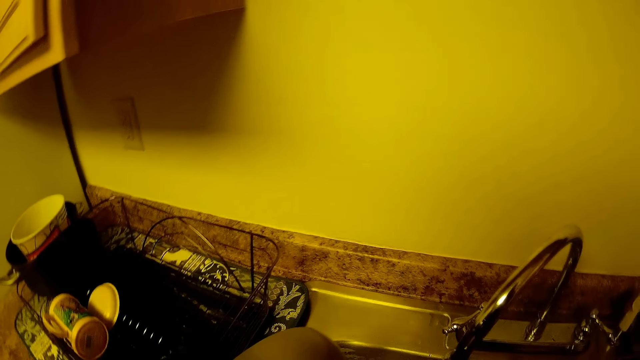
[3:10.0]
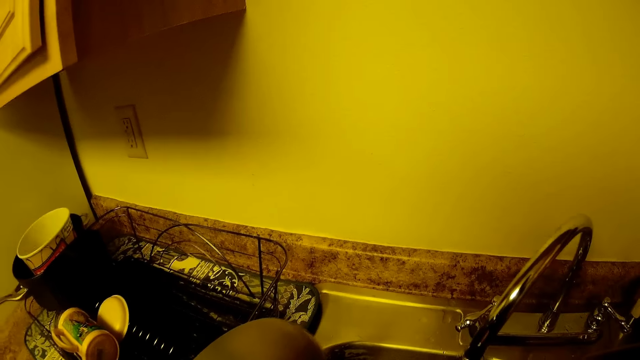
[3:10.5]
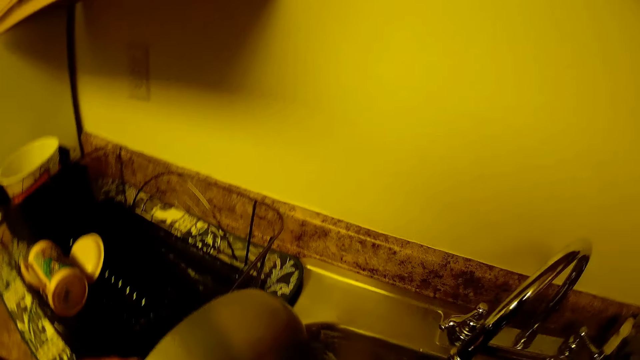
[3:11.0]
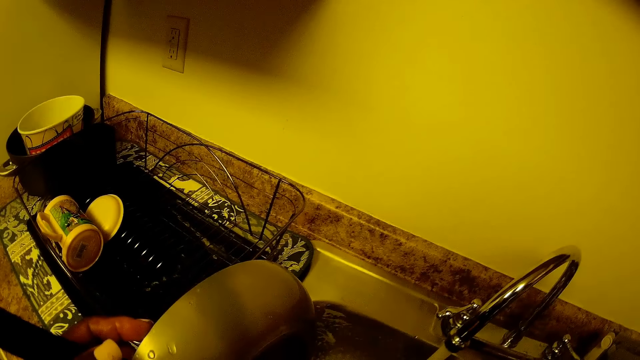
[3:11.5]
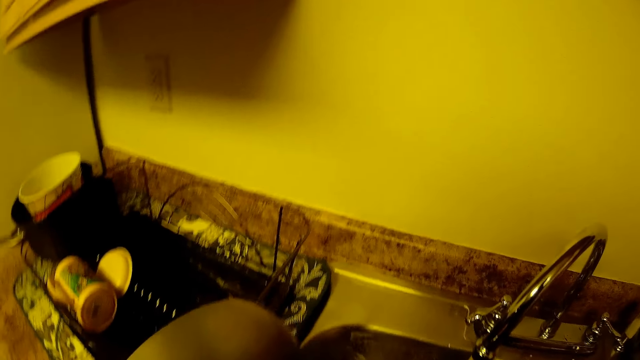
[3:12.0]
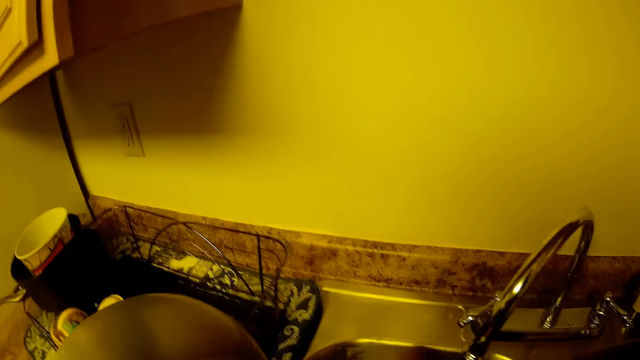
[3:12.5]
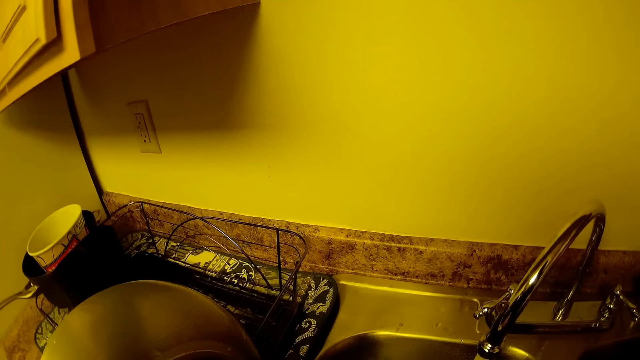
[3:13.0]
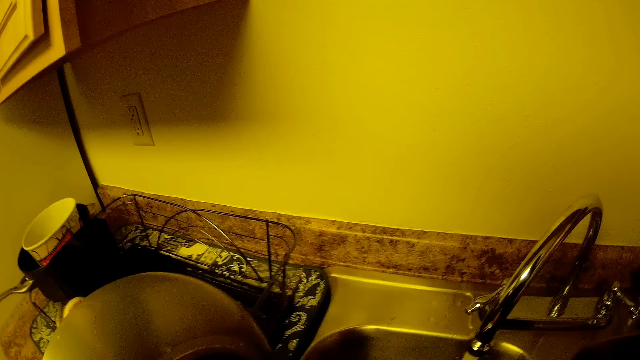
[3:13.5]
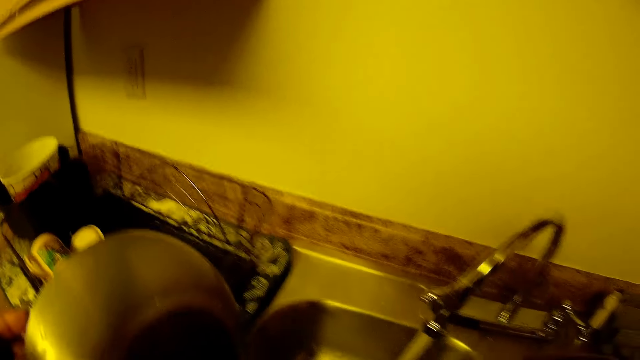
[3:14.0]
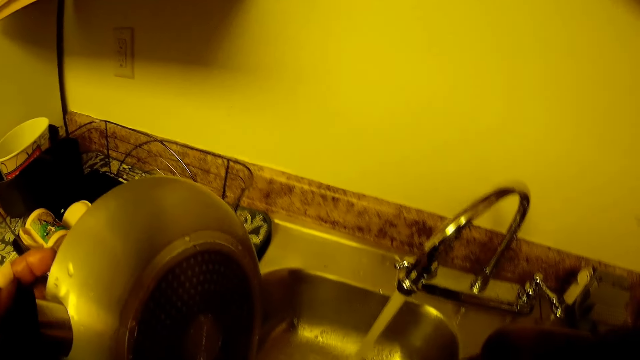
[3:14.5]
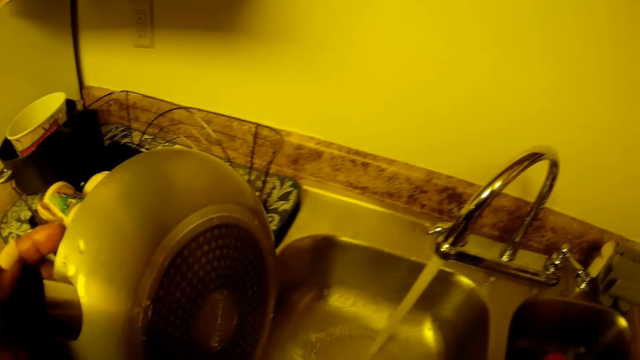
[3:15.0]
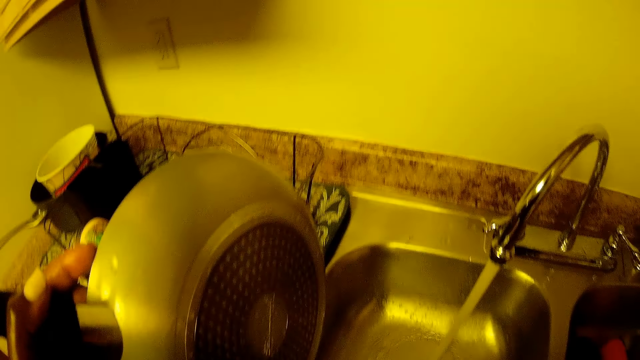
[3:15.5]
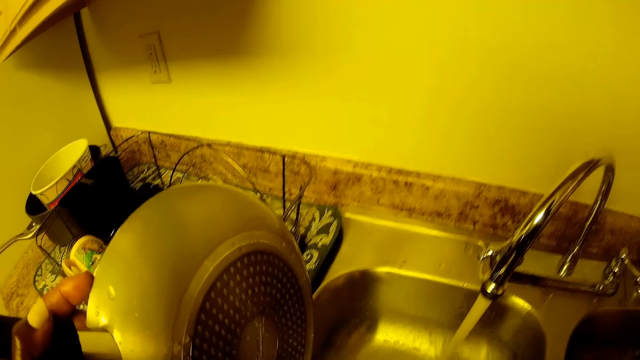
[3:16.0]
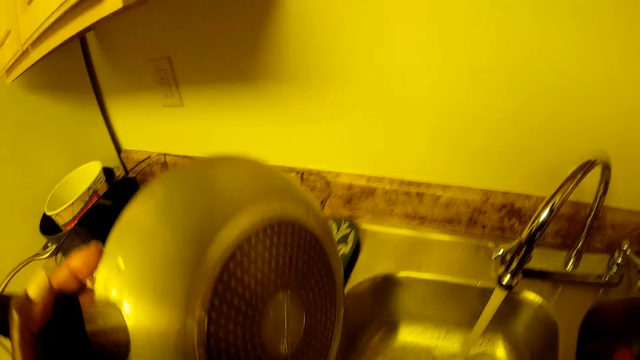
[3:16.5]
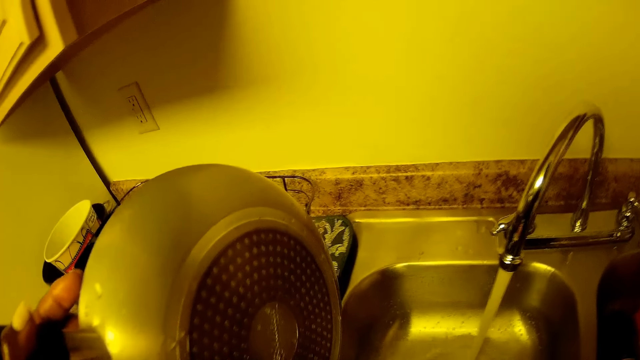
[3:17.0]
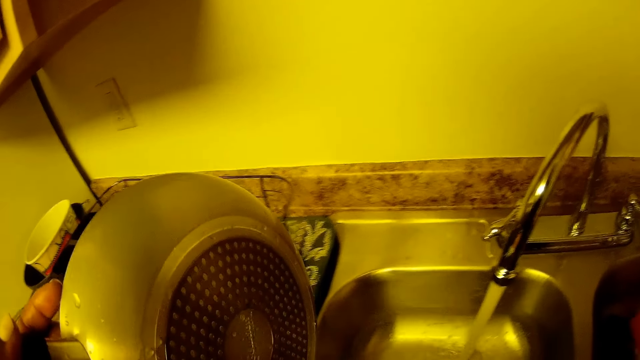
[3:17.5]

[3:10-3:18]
The camera wearer holds the frying pan with her left hand. She cleans the kitchen sink with a sponge in her hand.

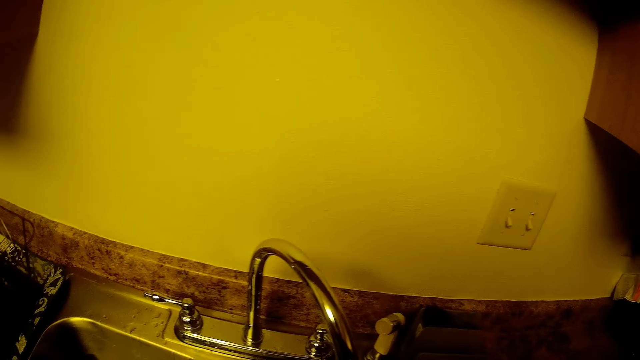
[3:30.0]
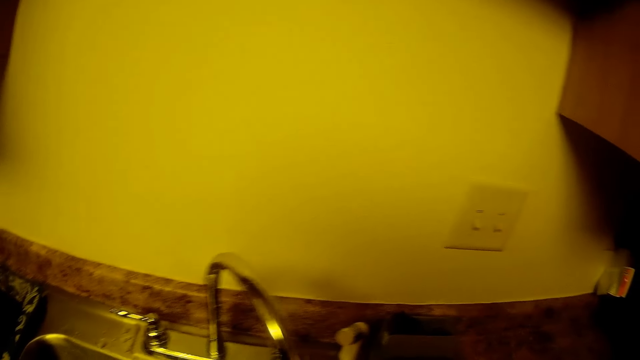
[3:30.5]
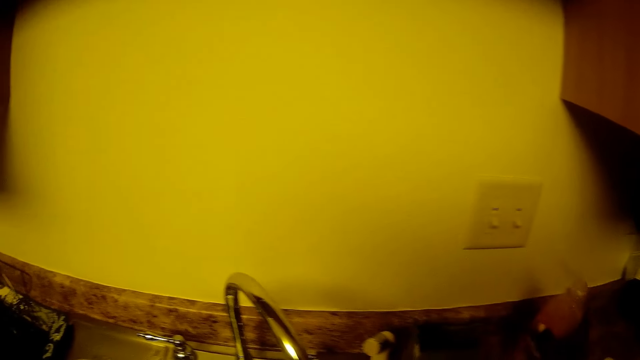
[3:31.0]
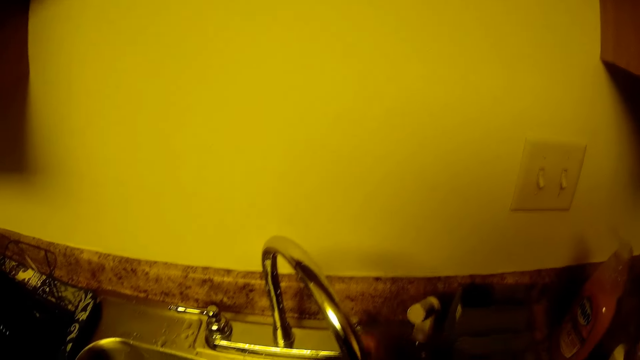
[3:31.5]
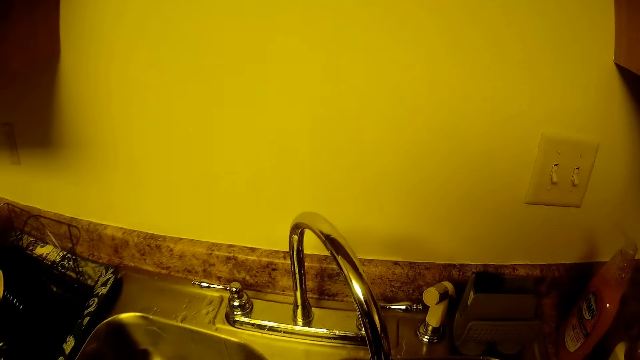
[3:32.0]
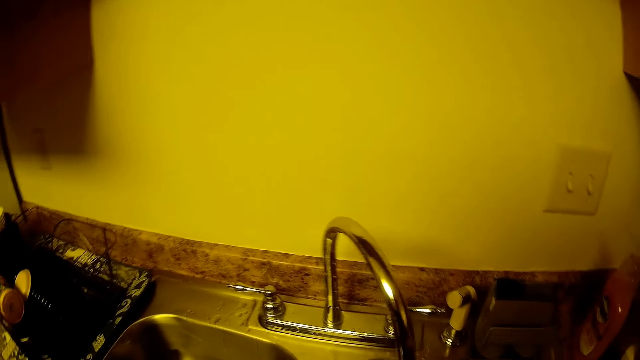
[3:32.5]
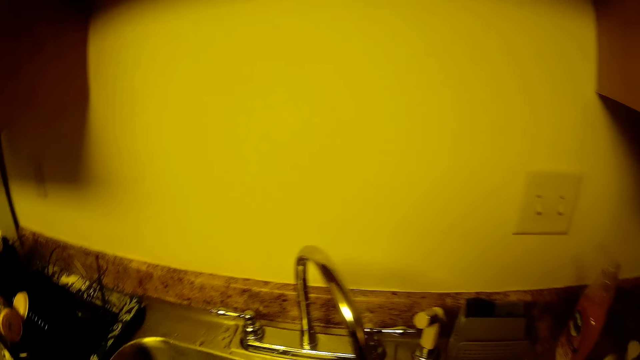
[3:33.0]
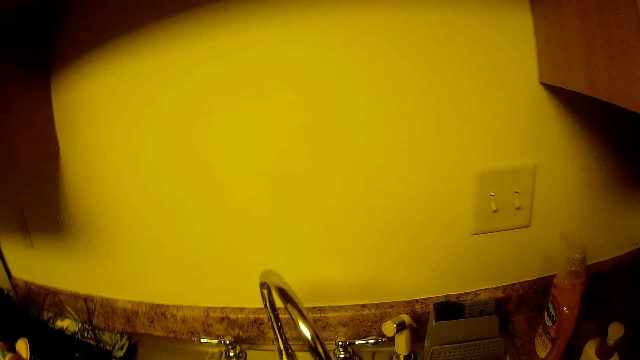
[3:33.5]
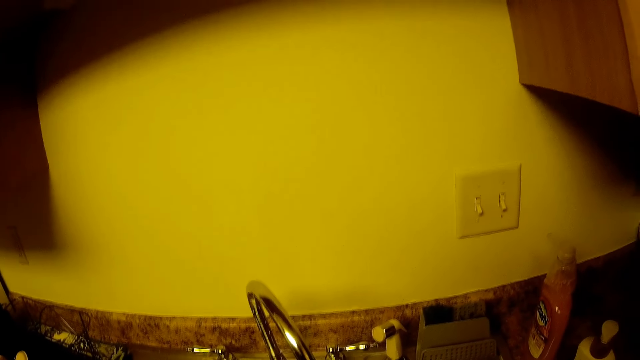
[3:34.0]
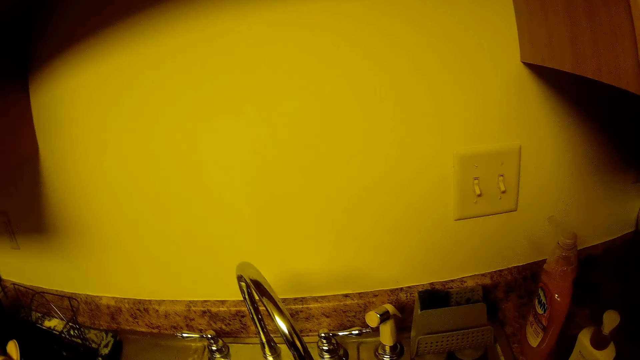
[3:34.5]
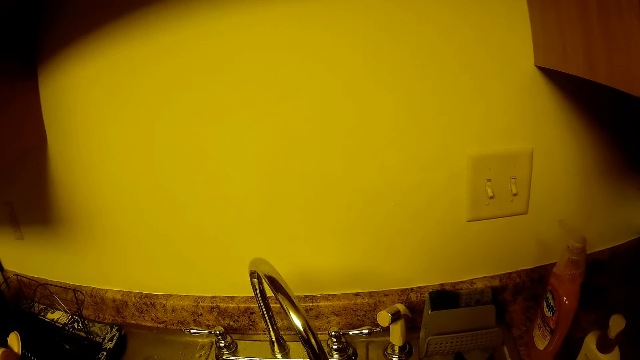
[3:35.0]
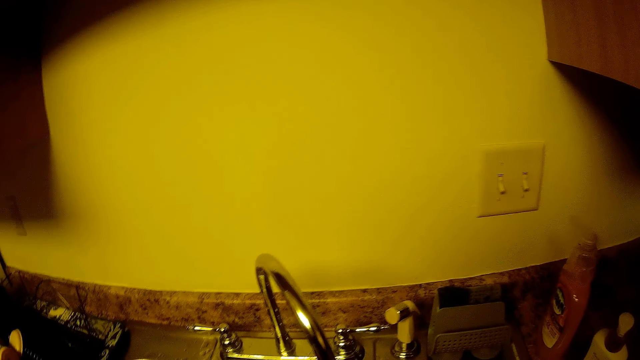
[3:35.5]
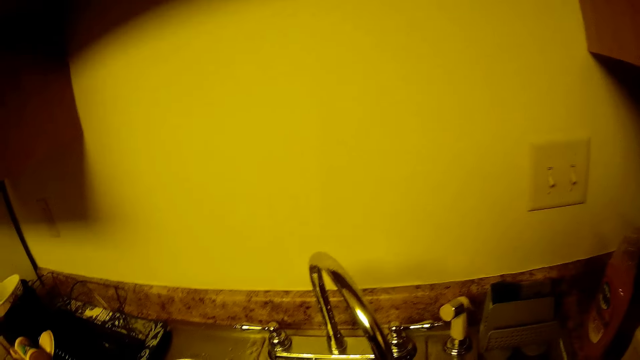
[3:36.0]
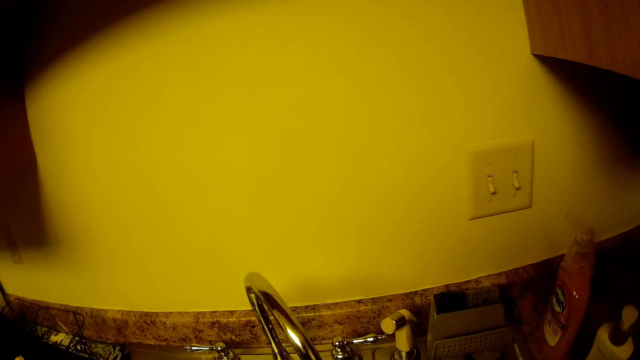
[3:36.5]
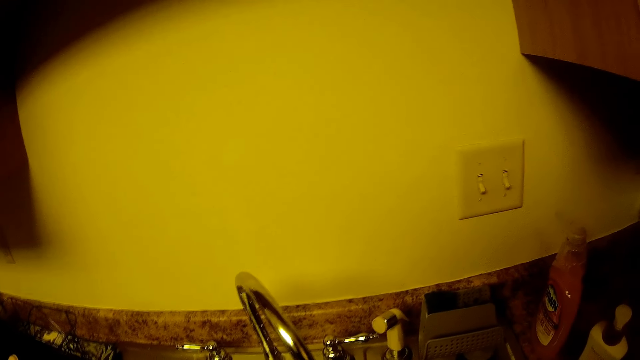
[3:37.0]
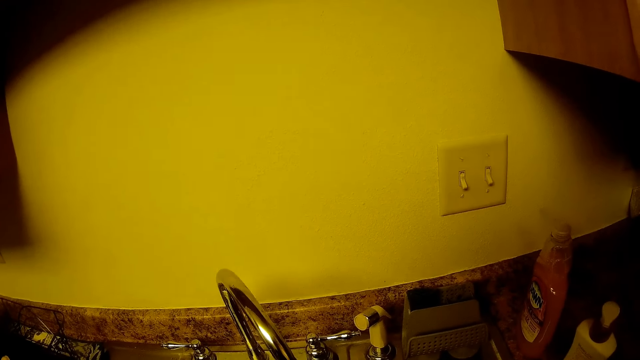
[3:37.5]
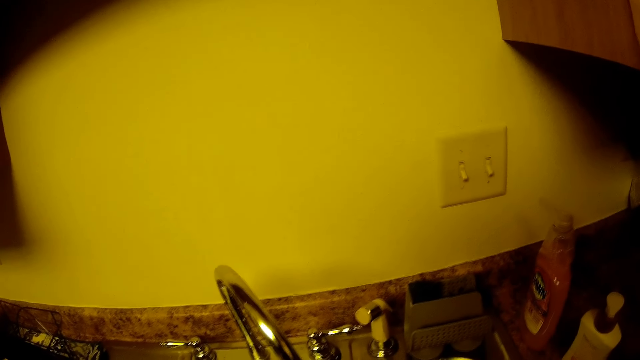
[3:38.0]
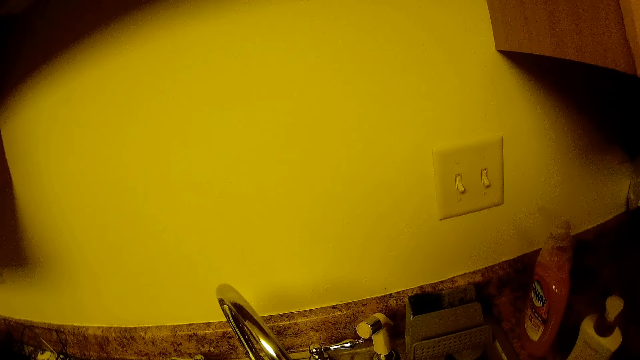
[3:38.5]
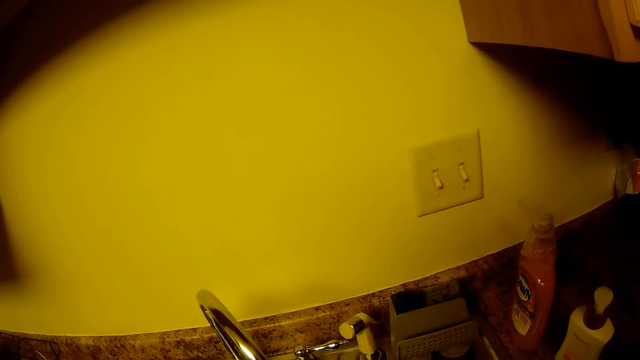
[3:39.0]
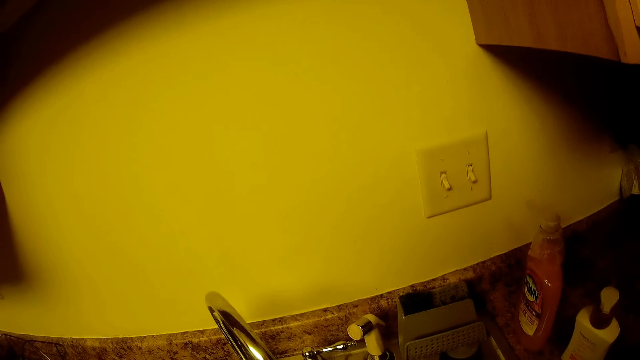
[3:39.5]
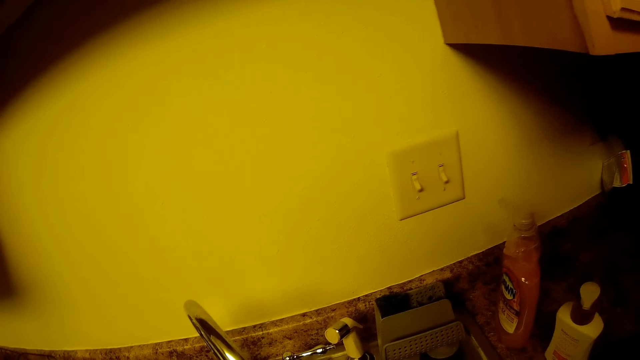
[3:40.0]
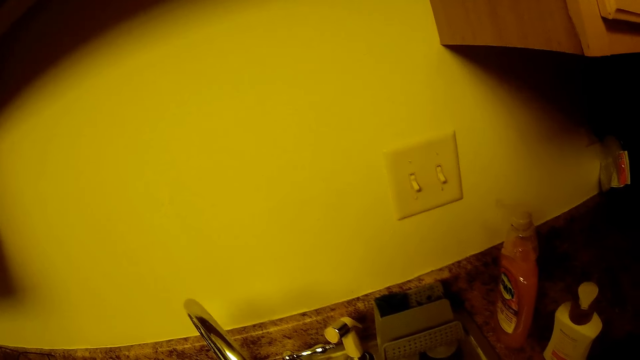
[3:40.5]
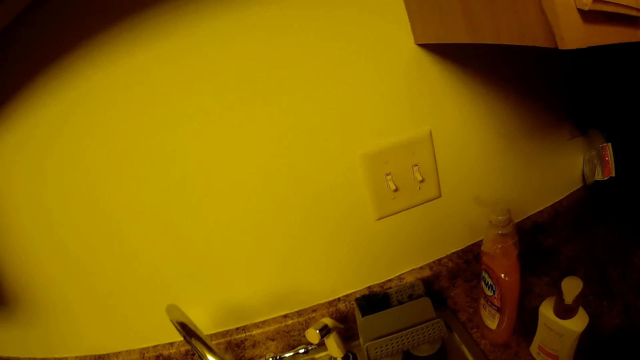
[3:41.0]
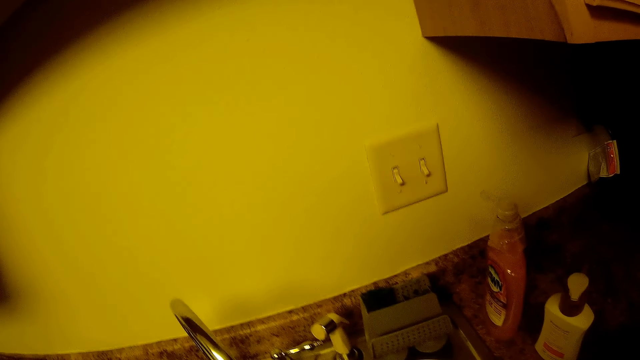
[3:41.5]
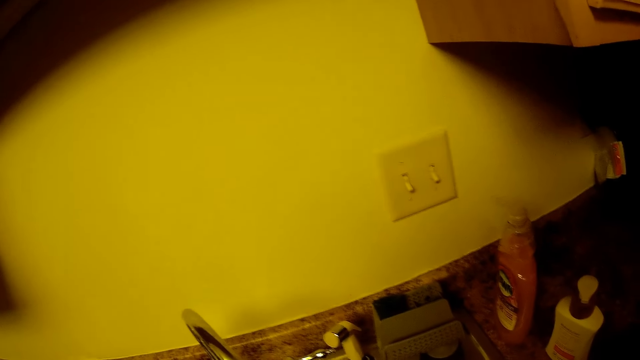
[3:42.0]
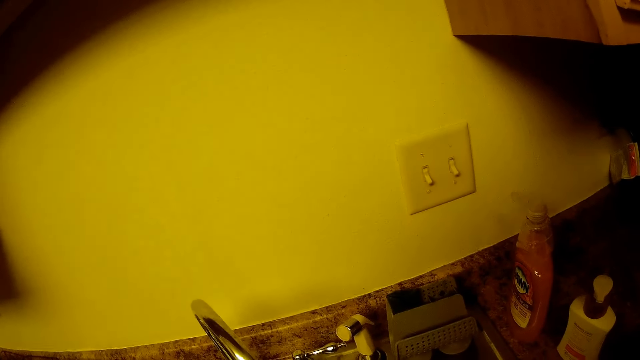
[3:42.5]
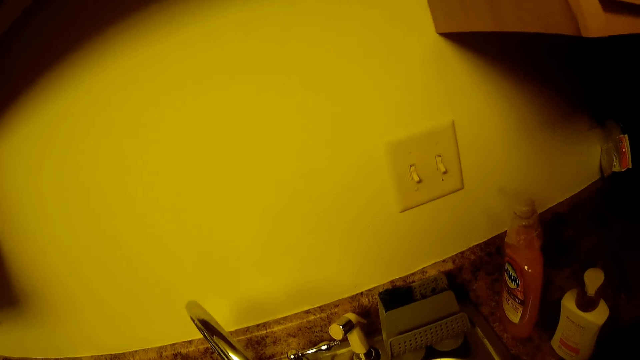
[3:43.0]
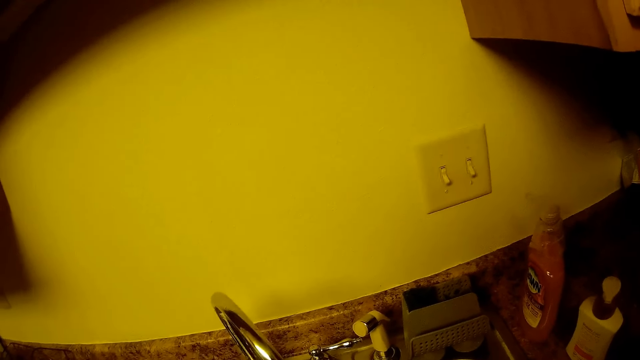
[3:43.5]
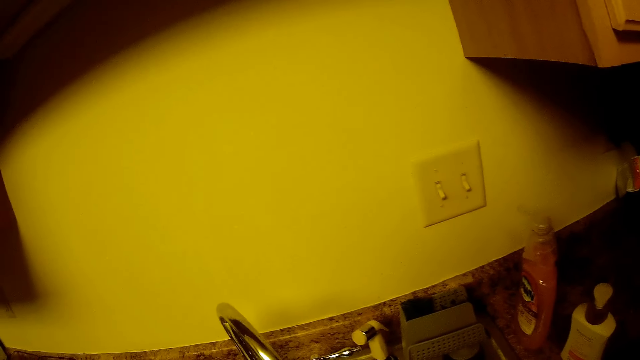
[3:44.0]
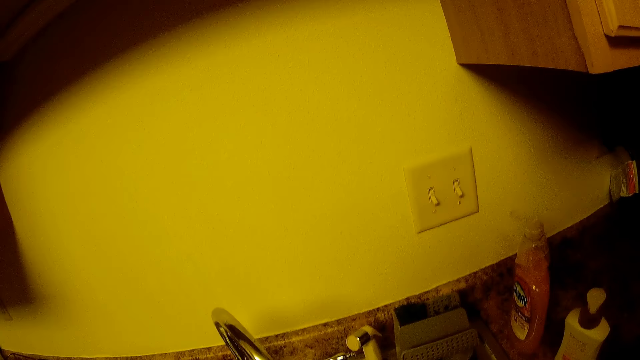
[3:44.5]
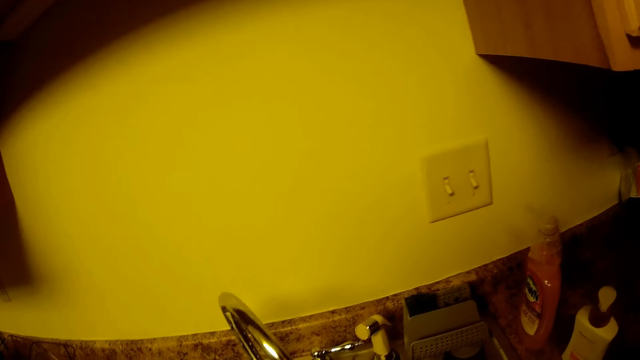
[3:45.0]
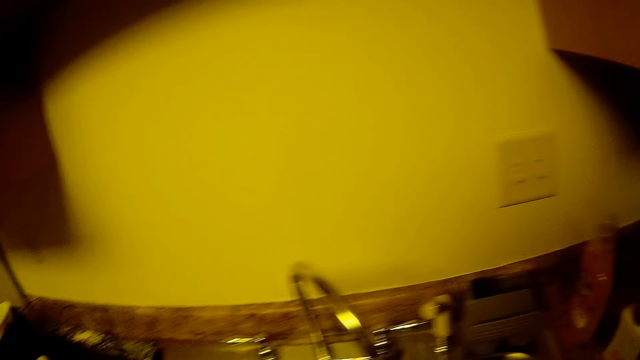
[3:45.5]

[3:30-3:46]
The camera wearer places the dishwashing fluid on the kitchen slab with her right hand. She closes the water faucet control with her right hand. She looks around.
